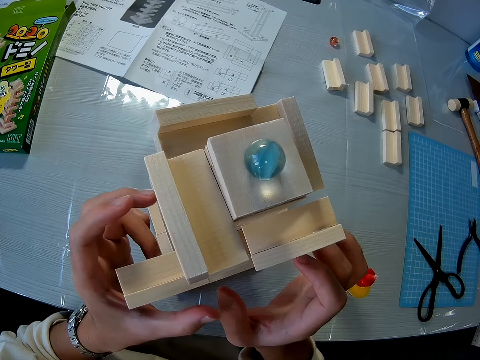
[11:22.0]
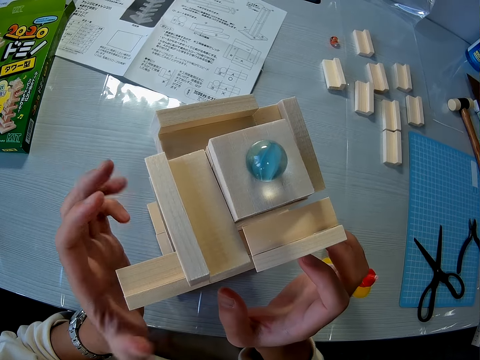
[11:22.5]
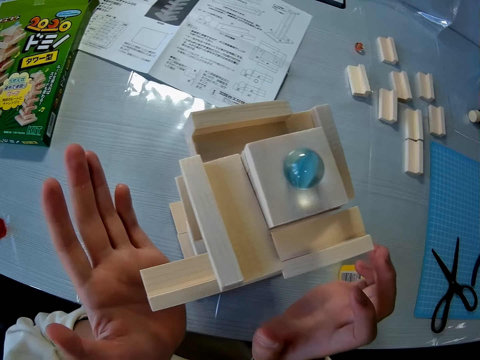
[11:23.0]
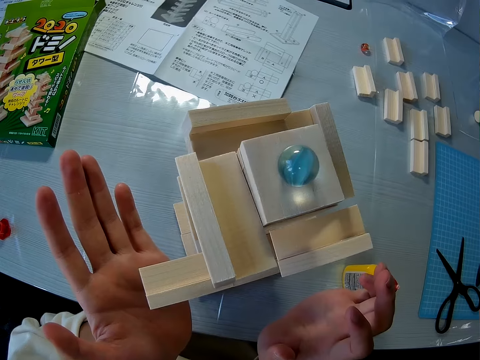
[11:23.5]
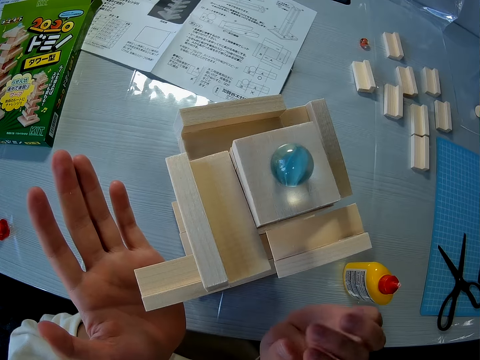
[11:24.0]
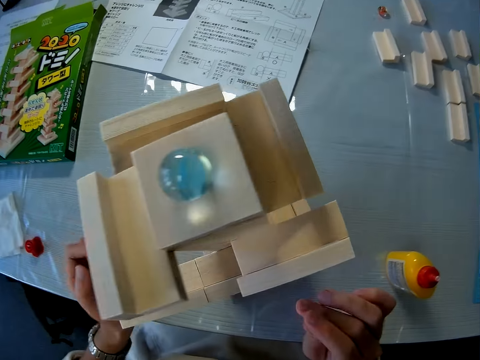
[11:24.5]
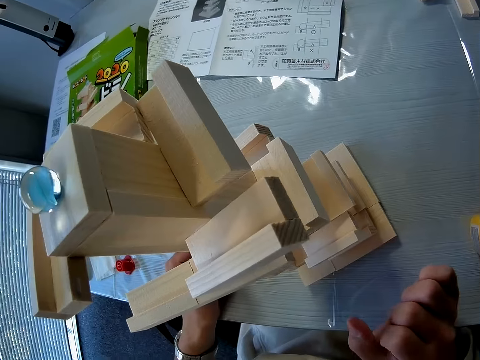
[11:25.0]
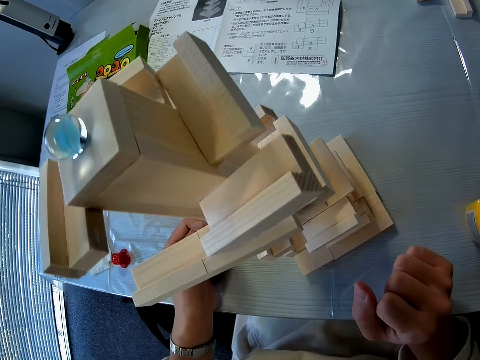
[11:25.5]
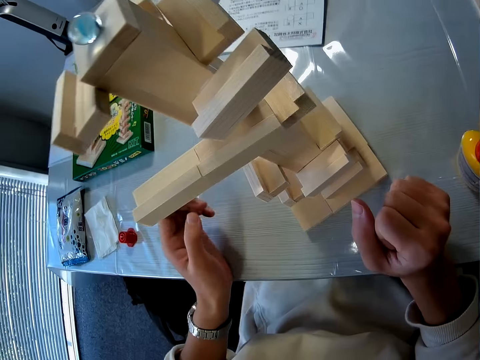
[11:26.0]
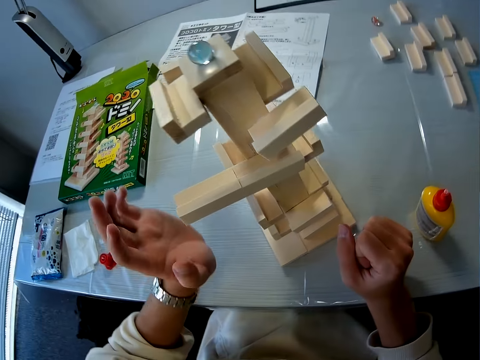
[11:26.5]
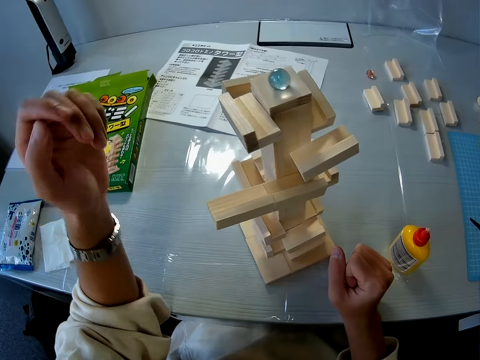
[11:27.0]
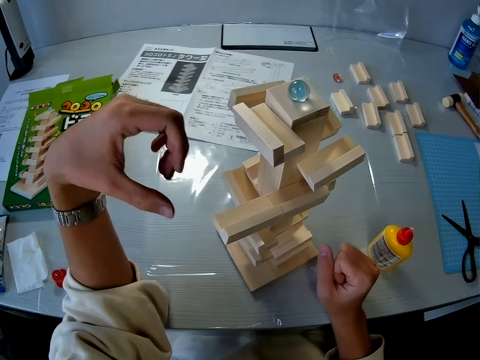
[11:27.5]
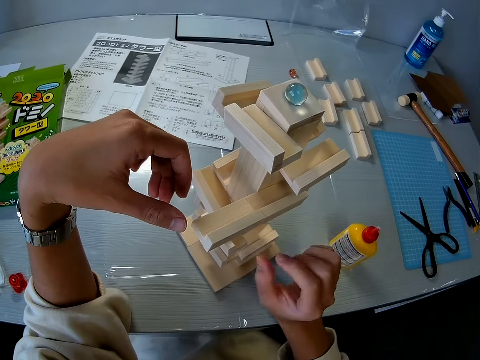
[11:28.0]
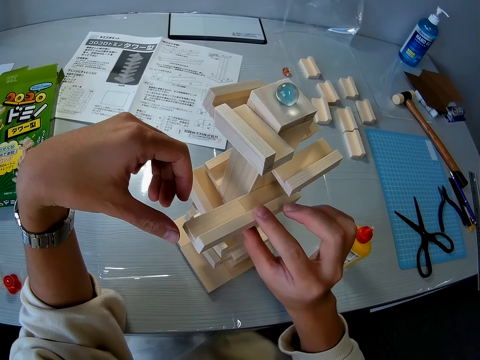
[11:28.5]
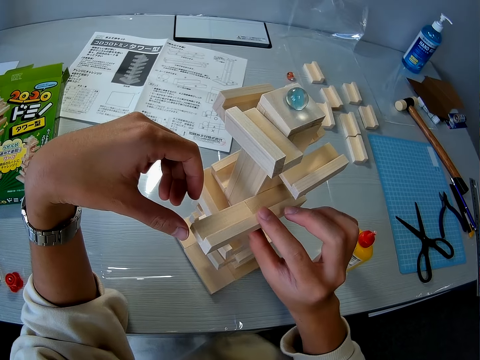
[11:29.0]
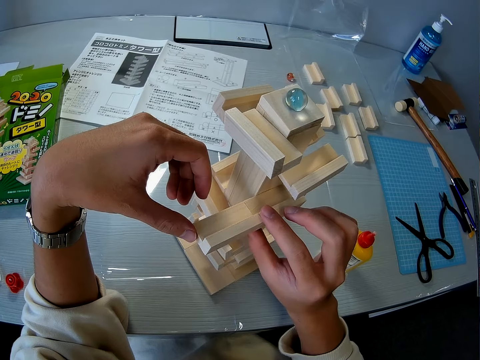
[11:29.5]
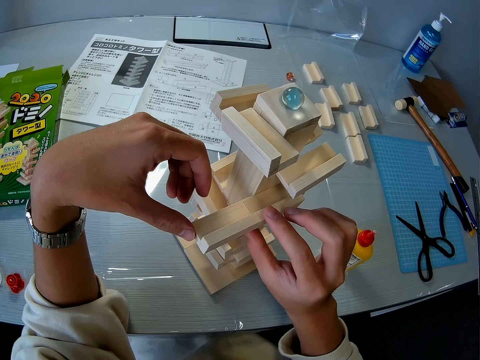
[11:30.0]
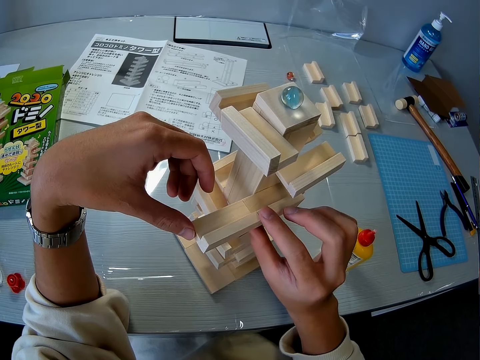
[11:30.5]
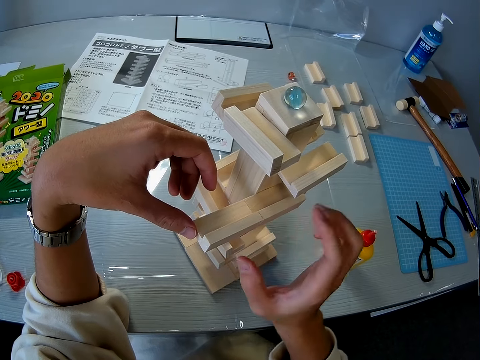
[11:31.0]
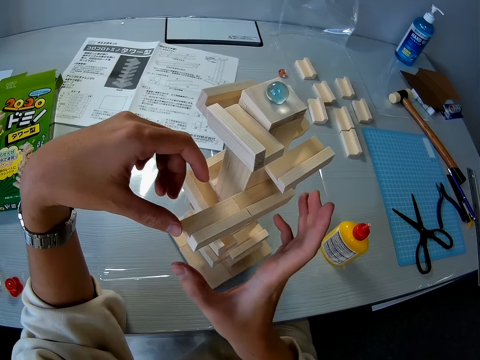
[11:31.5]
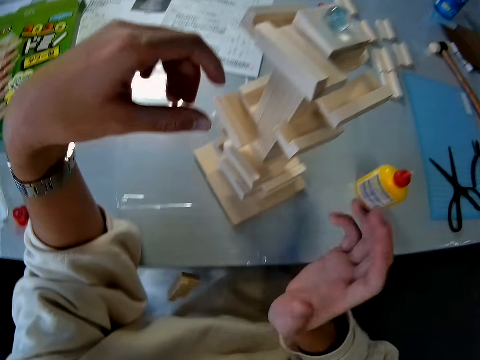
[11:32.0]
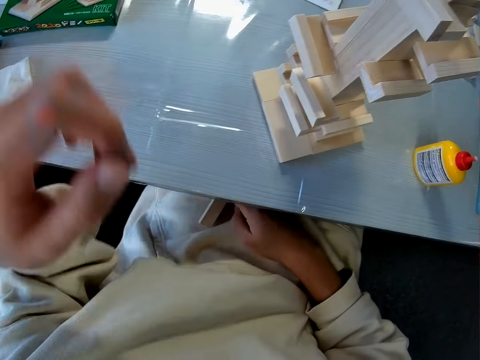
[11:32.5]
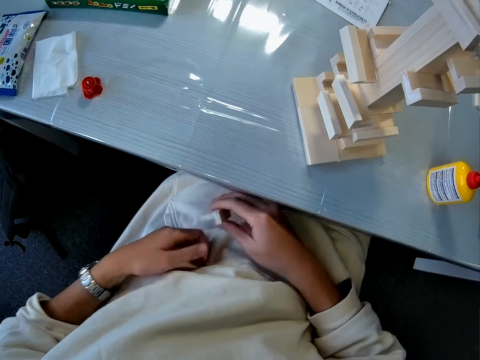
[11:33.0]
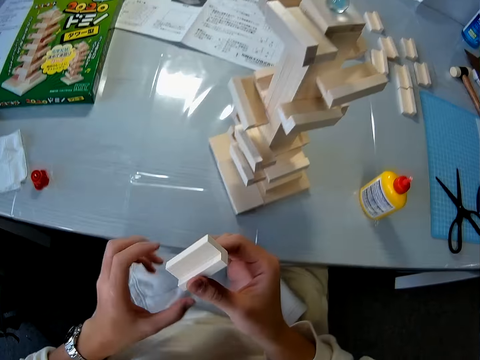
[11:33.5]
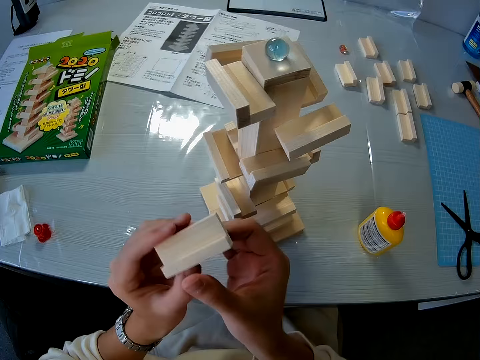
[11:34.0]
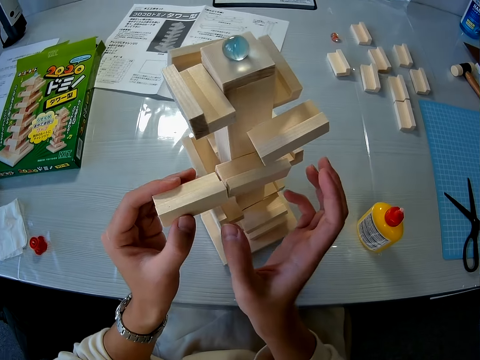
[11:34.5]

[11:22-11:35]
The camera wearer places both hands on the table. She holds on to the piece of wood. She adjusts the wooden mechanical model on the table. She mistakenly lets the second wooden mechanical piece fall on her lap. She picks up the second wooden mechanical piece from her lap.

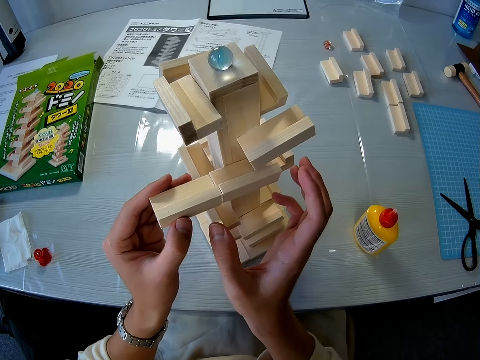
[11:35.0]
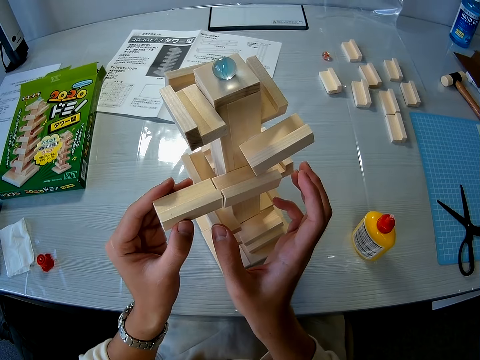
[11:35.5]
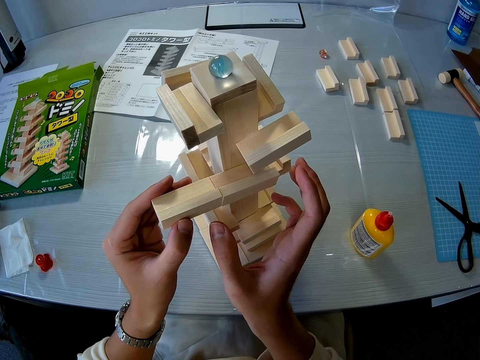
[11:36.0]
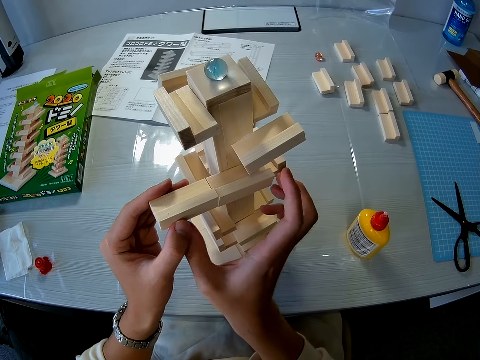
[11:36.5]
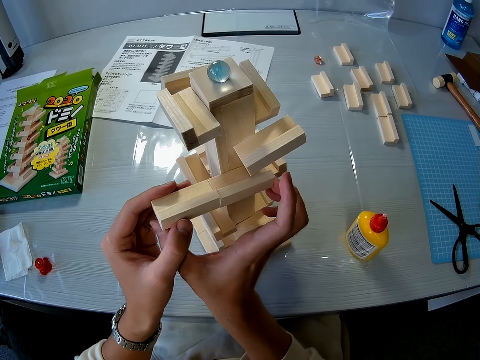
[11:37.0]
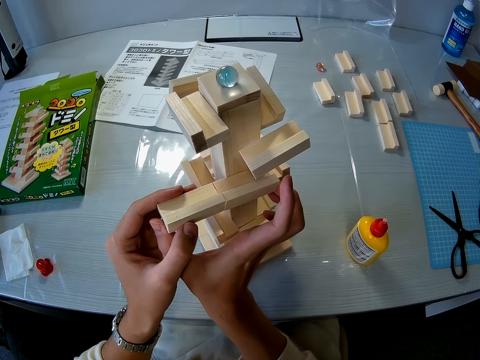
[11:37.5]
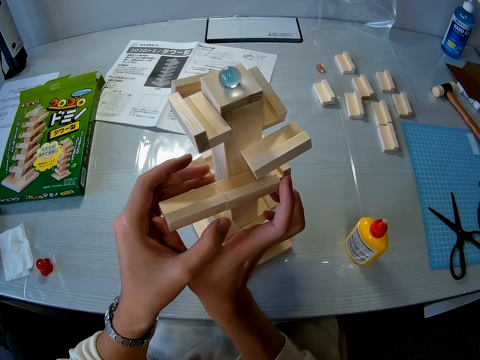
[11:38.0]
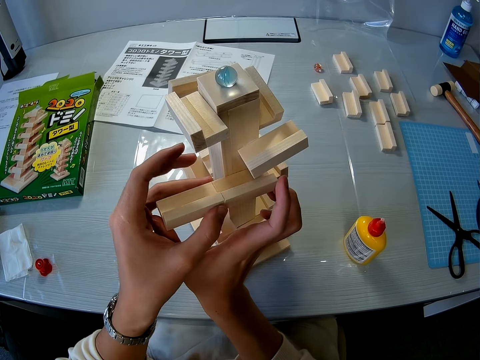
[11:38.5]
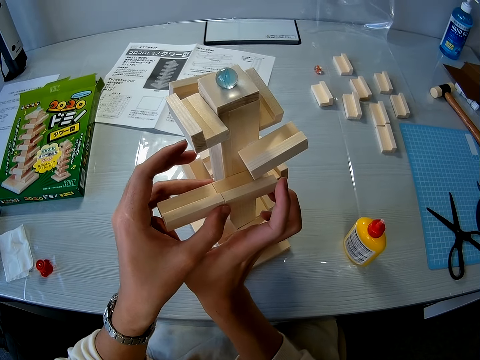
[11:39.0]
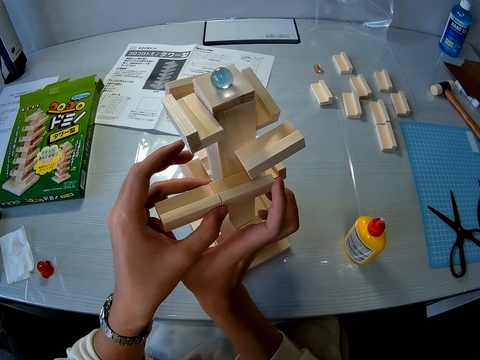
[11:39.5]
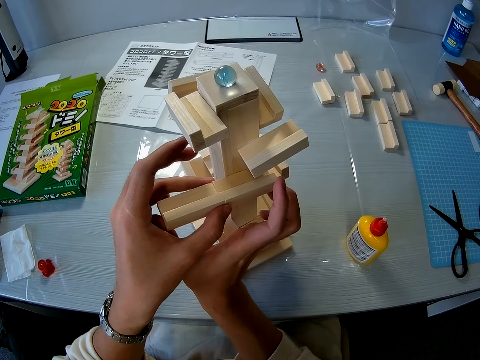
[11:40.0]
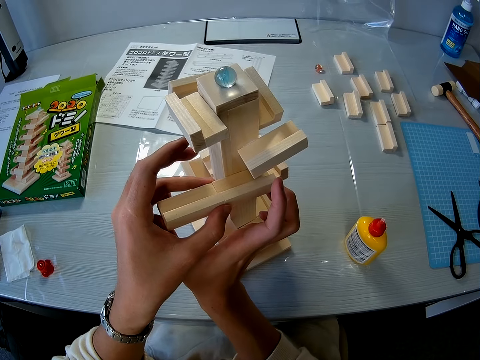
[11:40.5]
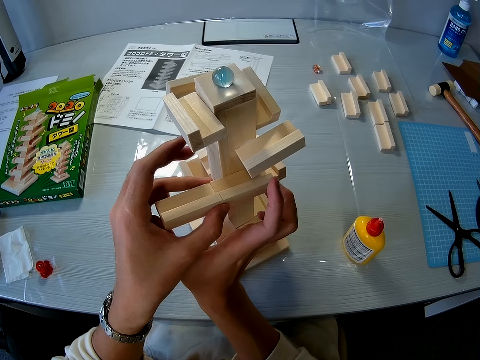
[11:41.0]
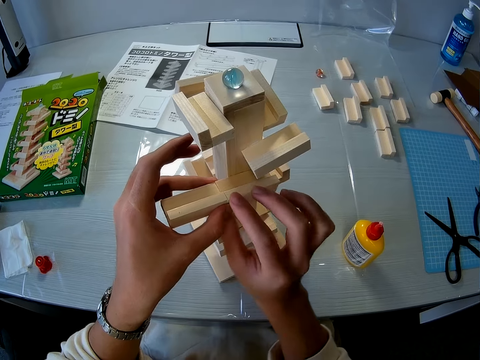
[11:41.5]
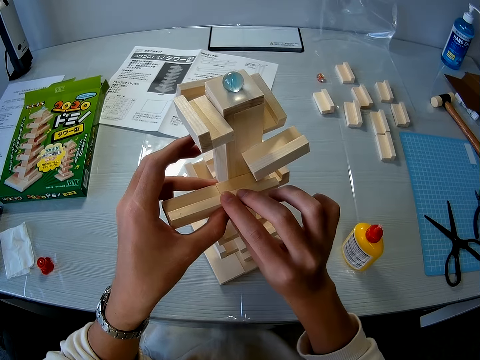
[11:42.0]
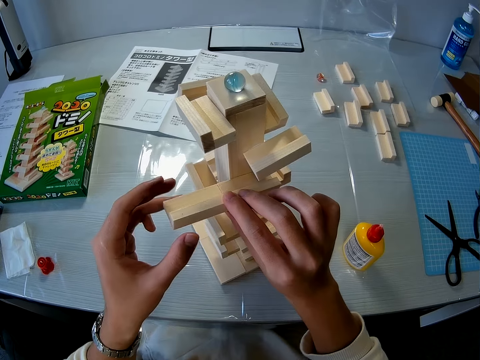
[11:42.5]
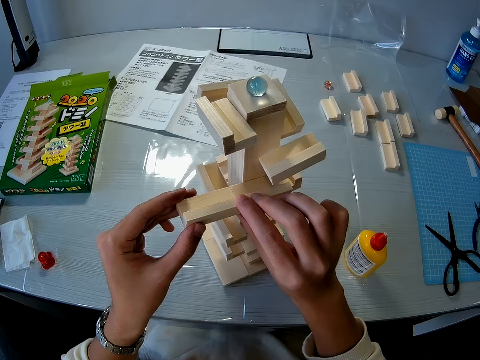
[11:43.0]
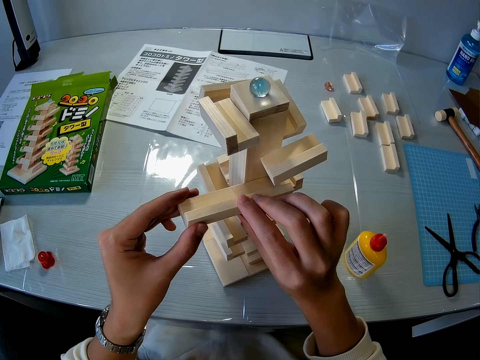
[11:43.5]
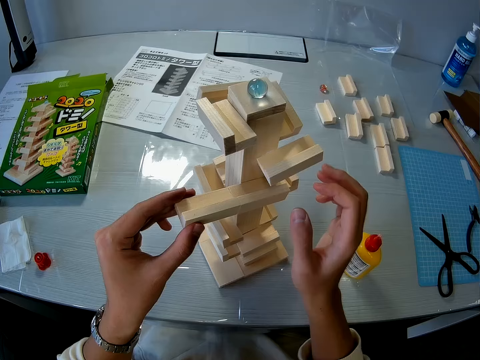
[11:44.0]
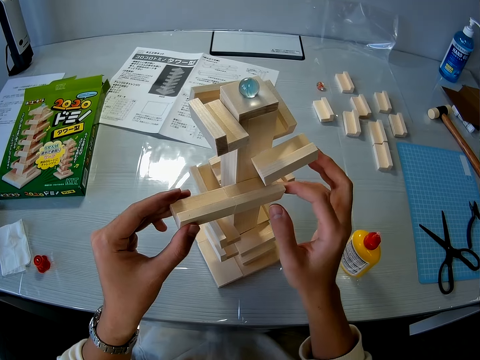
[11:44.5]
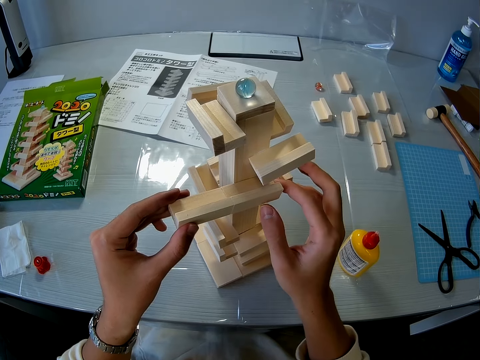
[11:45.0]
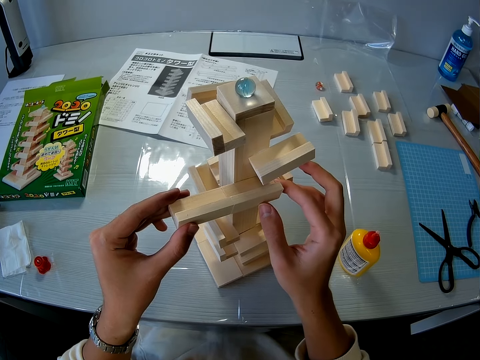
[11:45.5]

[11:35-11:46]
The camera wearer connects the second wooden mechanical piece or piece of wood to the wooden mechanical model on the table. They hold on to the piece of wood.

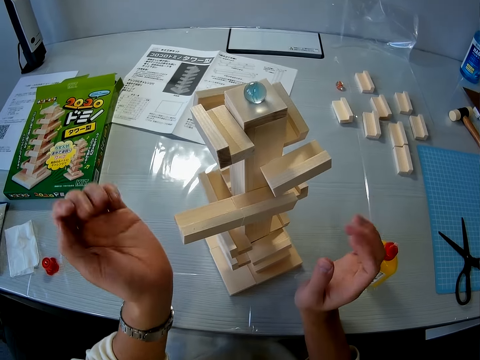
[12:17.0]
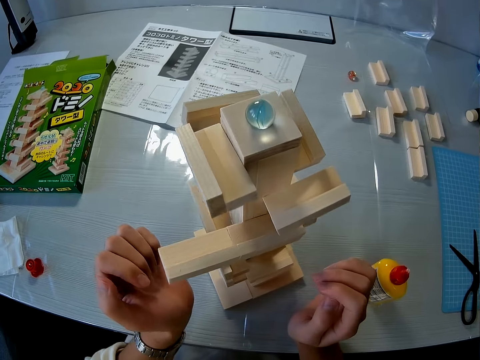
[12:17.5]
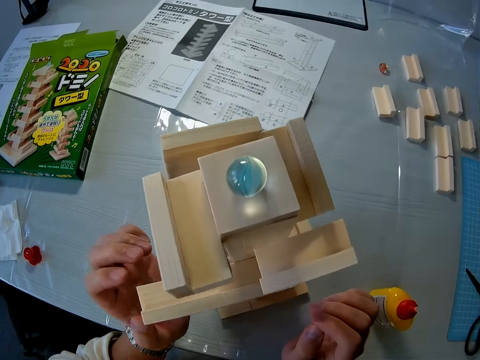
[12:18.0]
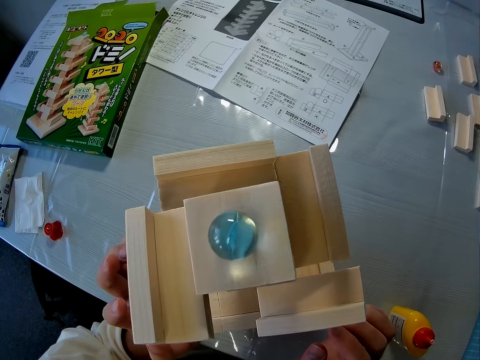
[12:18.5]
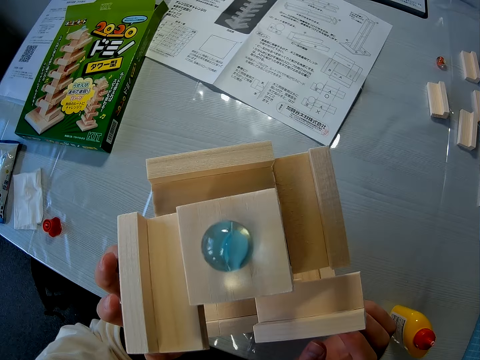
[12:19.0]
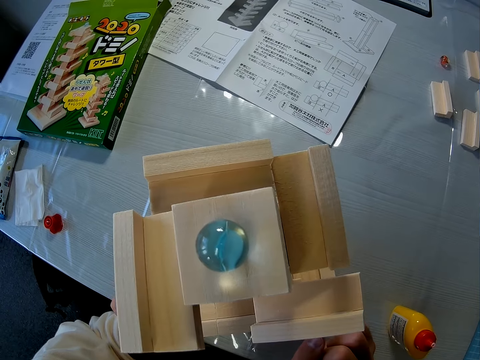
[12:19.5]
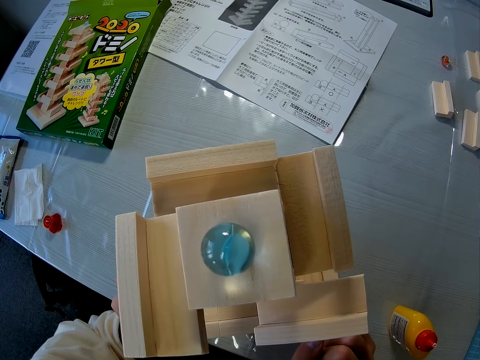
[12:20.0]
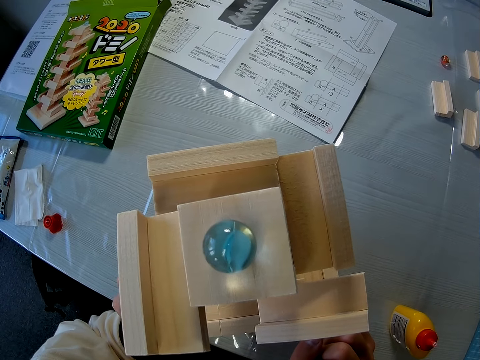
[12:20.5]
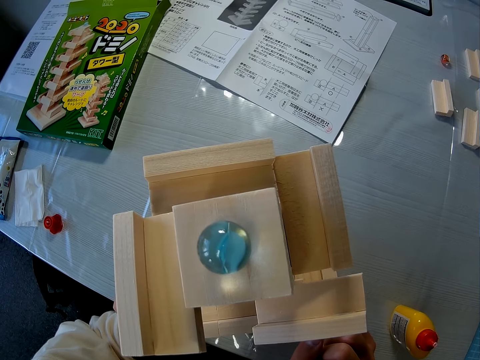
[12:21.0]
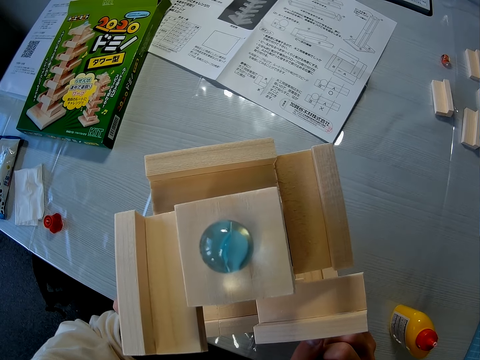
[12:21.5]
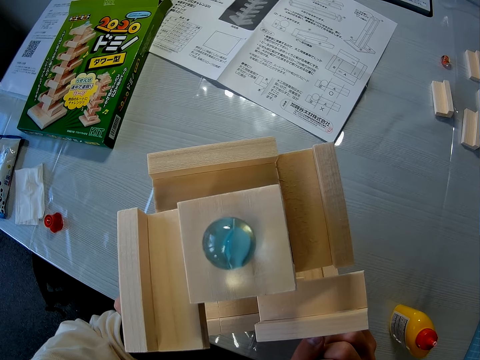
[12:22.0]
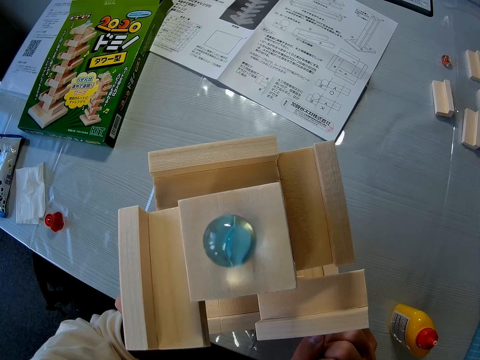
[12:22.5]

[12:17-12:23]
The camera wearer looks at the amaze marbles.
